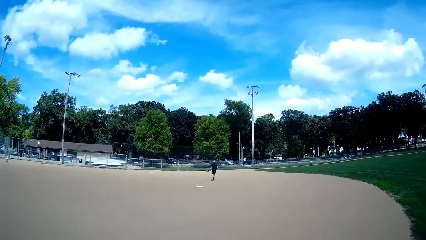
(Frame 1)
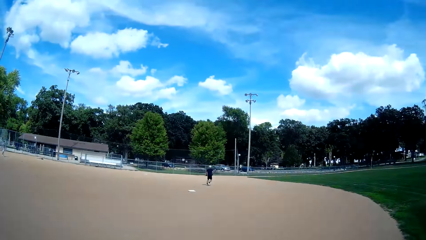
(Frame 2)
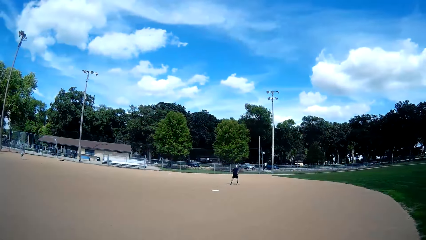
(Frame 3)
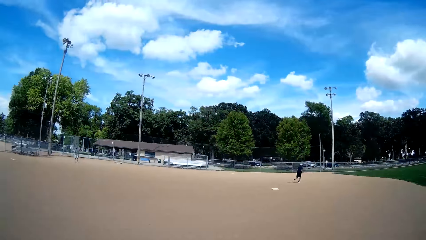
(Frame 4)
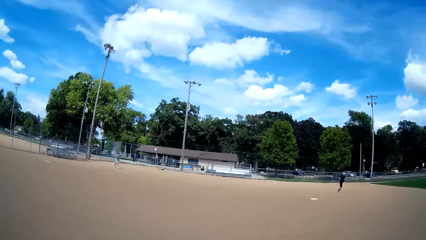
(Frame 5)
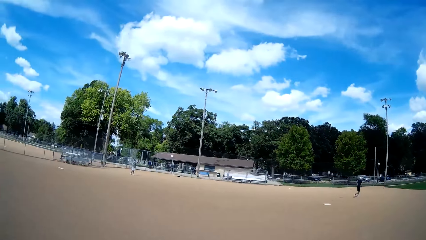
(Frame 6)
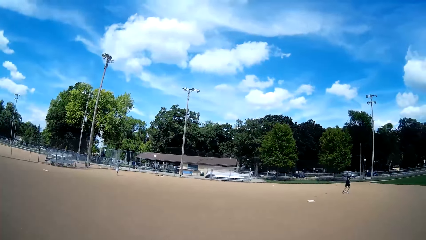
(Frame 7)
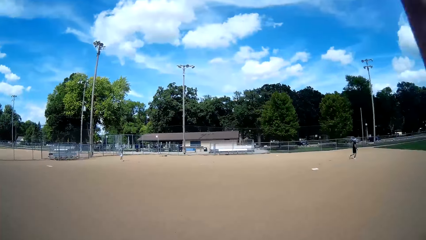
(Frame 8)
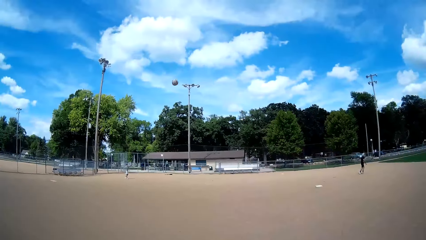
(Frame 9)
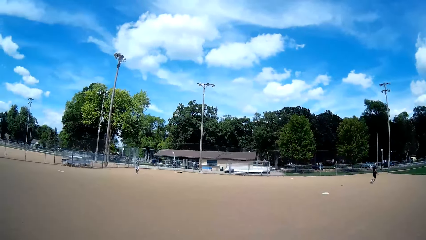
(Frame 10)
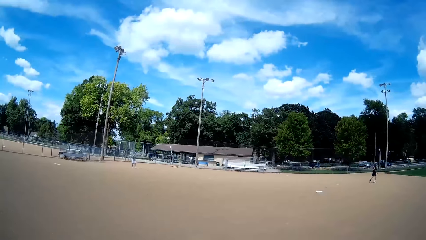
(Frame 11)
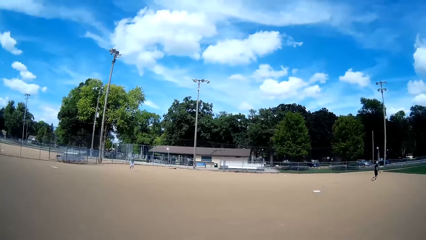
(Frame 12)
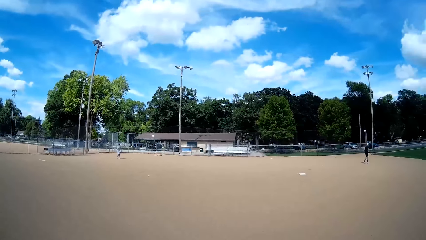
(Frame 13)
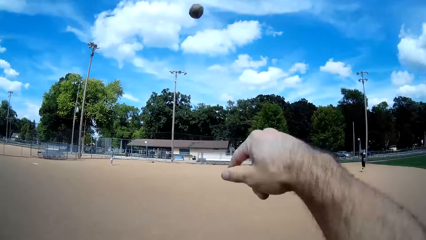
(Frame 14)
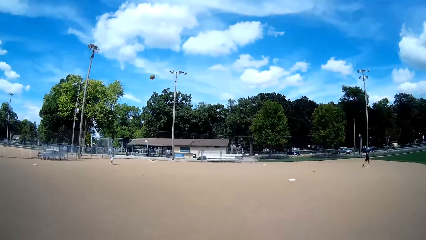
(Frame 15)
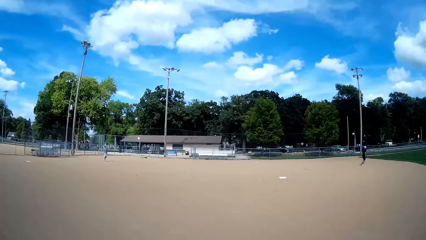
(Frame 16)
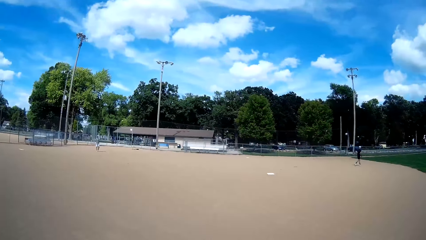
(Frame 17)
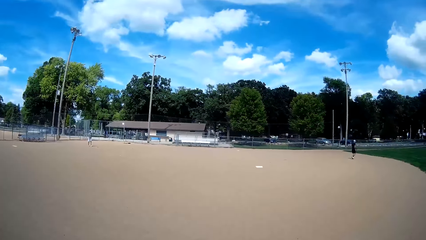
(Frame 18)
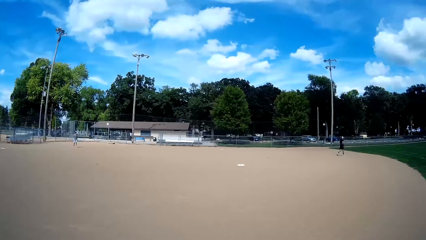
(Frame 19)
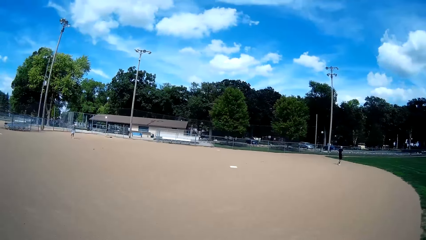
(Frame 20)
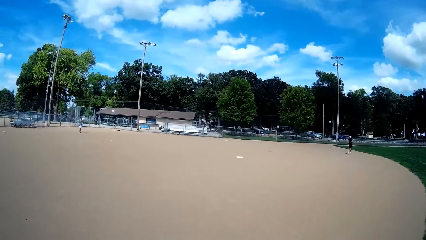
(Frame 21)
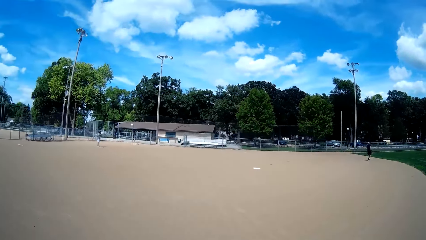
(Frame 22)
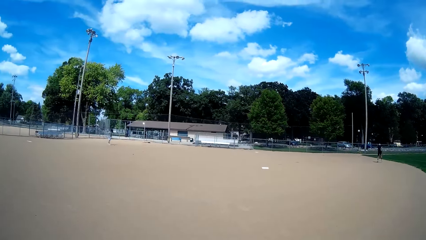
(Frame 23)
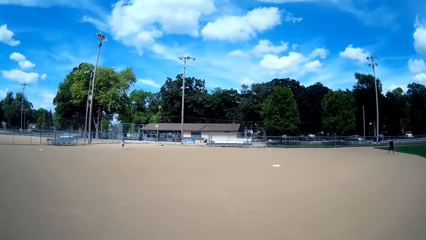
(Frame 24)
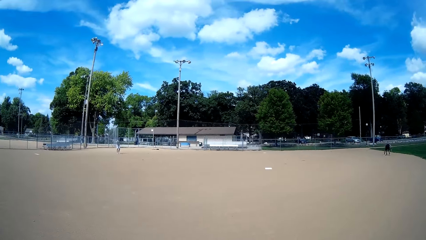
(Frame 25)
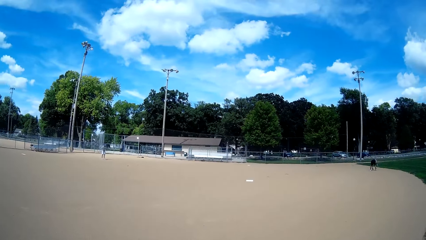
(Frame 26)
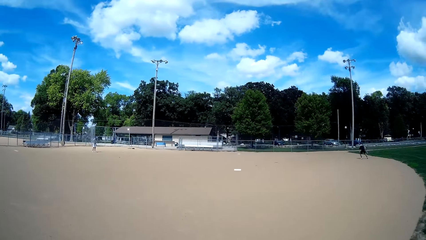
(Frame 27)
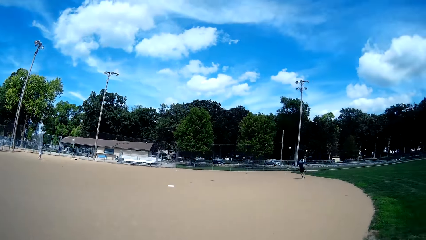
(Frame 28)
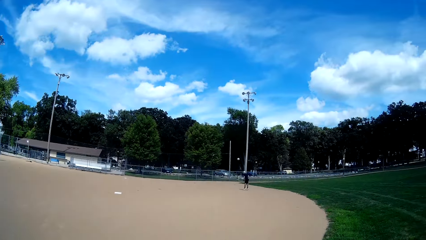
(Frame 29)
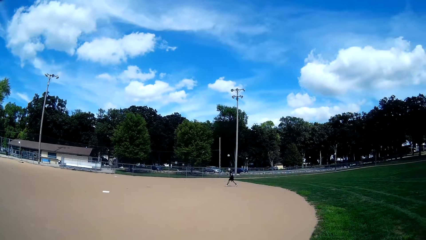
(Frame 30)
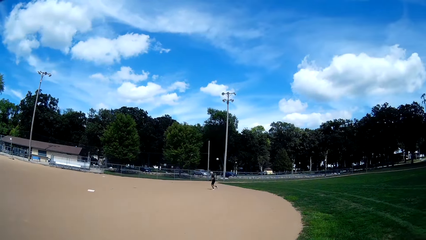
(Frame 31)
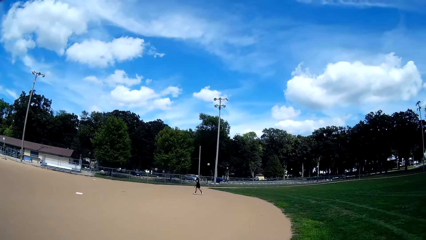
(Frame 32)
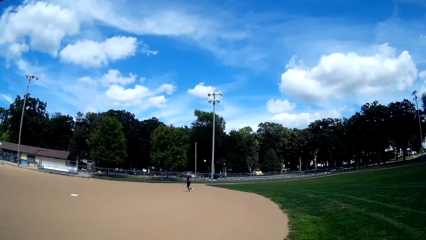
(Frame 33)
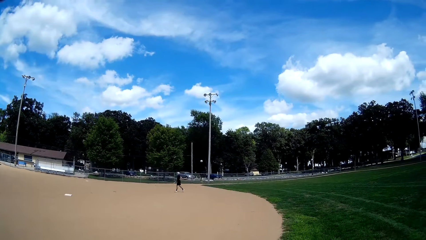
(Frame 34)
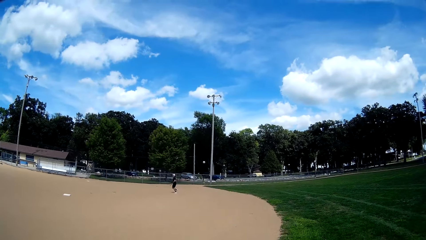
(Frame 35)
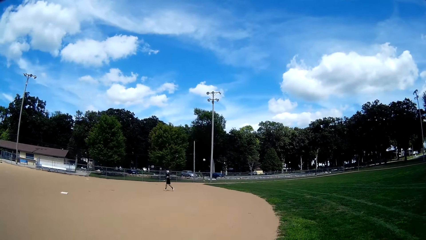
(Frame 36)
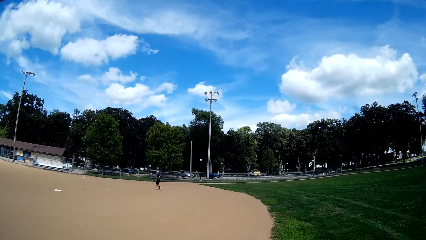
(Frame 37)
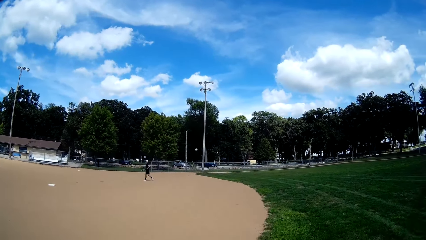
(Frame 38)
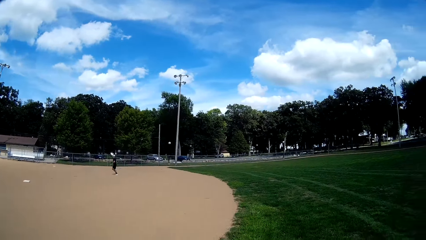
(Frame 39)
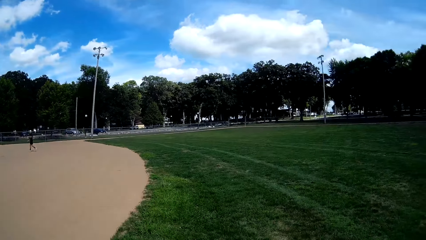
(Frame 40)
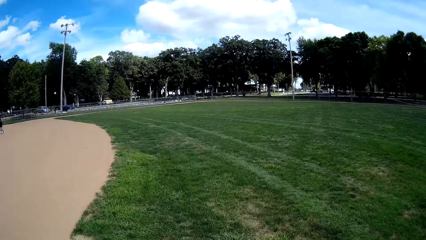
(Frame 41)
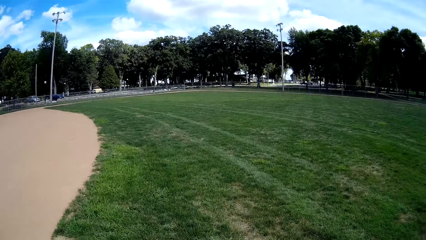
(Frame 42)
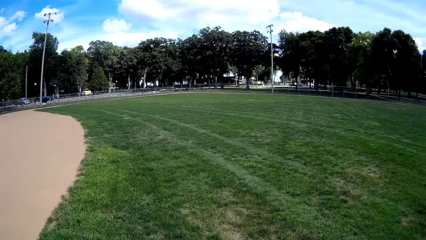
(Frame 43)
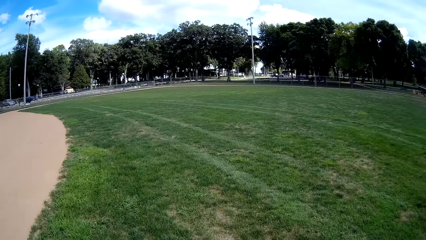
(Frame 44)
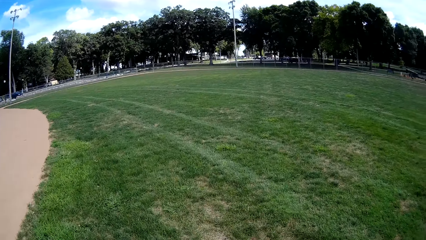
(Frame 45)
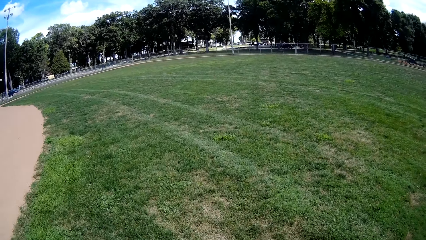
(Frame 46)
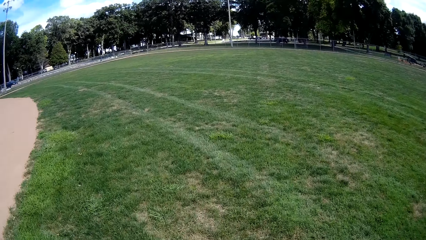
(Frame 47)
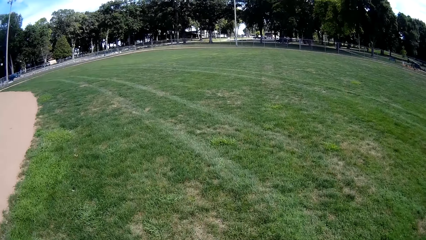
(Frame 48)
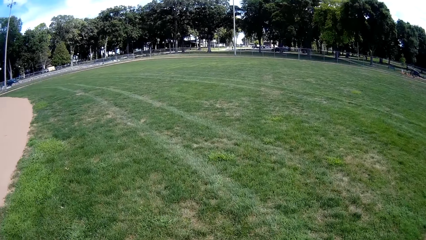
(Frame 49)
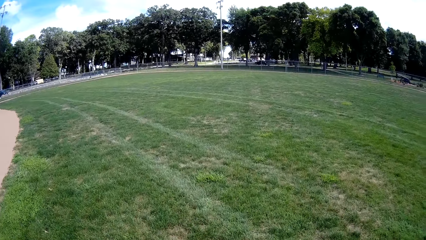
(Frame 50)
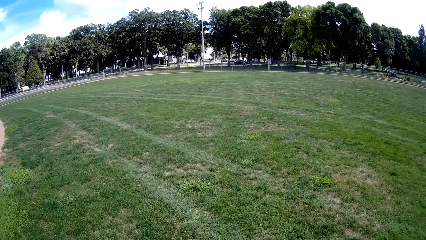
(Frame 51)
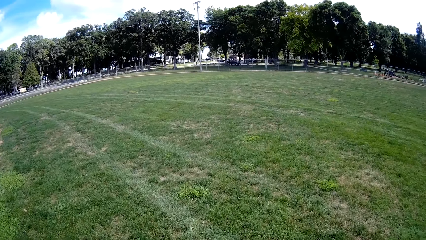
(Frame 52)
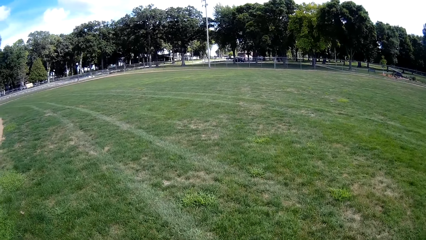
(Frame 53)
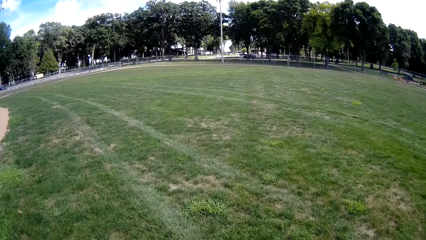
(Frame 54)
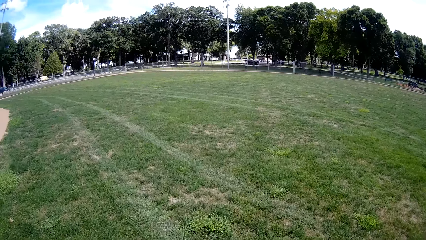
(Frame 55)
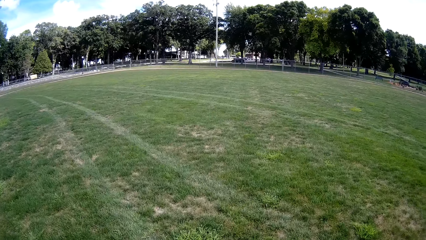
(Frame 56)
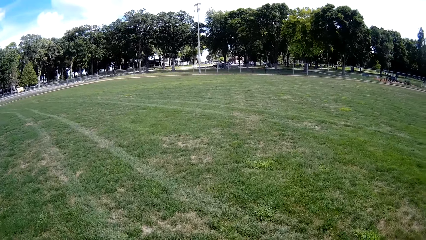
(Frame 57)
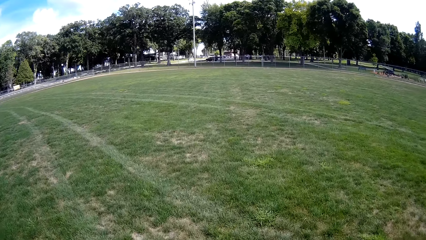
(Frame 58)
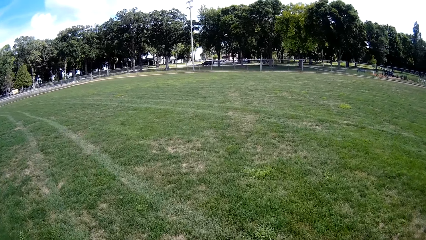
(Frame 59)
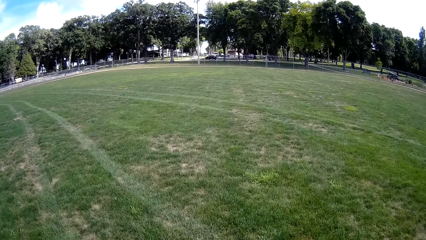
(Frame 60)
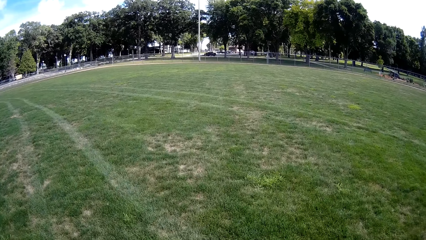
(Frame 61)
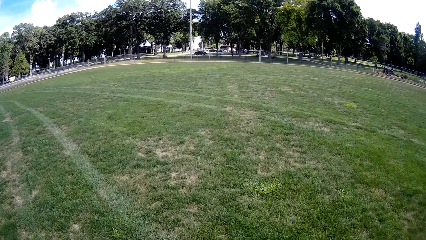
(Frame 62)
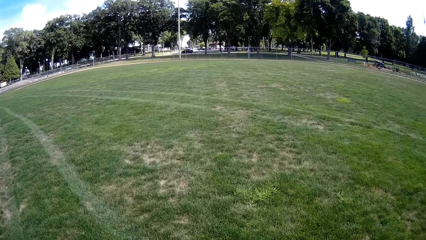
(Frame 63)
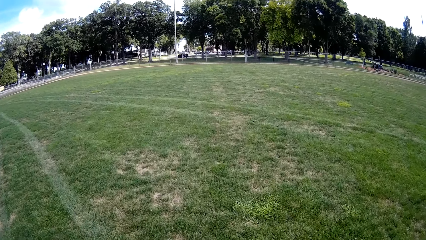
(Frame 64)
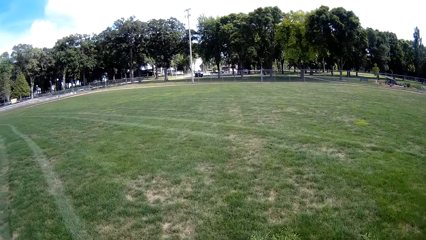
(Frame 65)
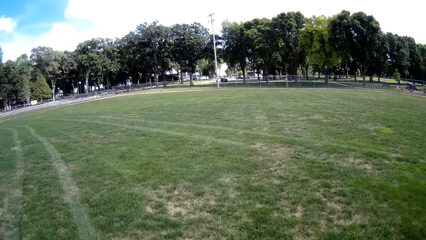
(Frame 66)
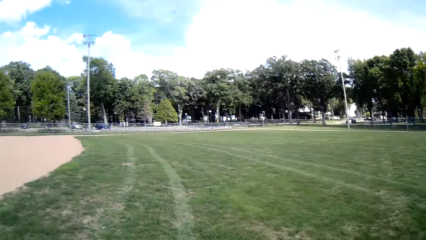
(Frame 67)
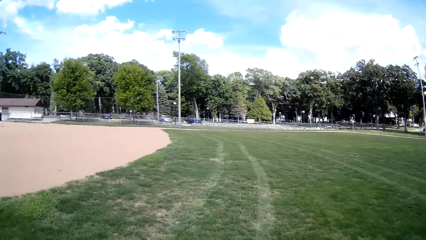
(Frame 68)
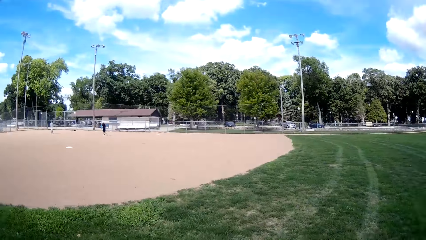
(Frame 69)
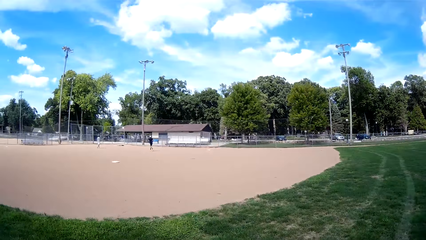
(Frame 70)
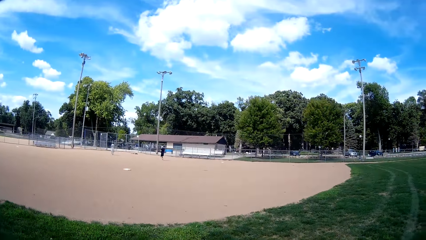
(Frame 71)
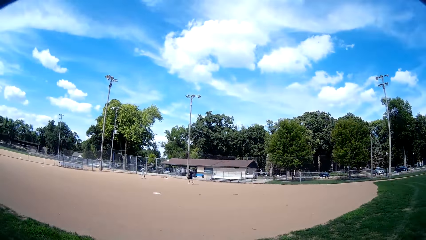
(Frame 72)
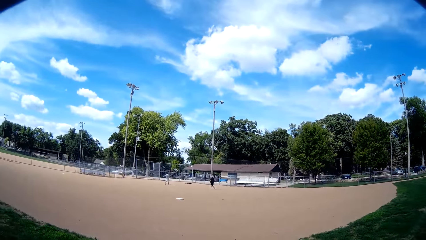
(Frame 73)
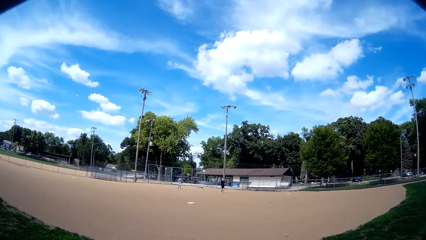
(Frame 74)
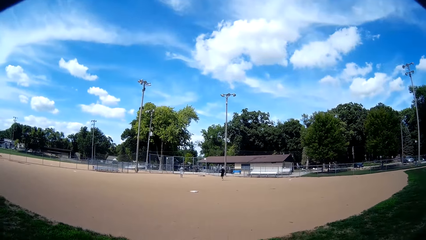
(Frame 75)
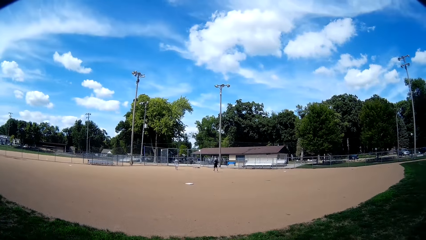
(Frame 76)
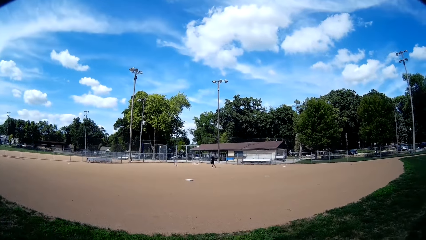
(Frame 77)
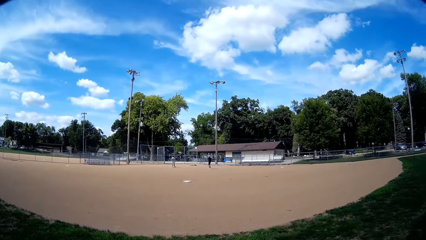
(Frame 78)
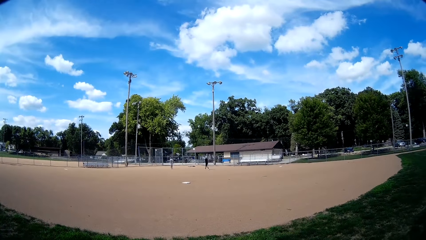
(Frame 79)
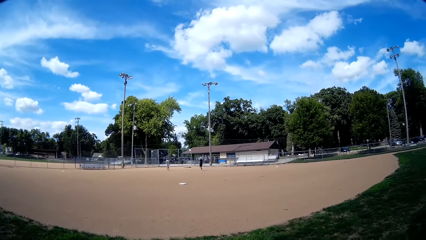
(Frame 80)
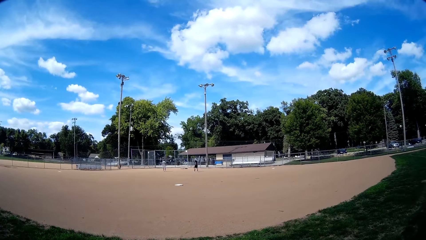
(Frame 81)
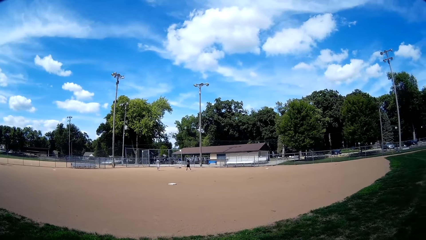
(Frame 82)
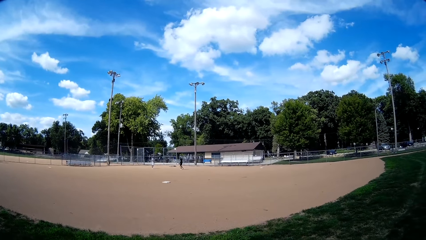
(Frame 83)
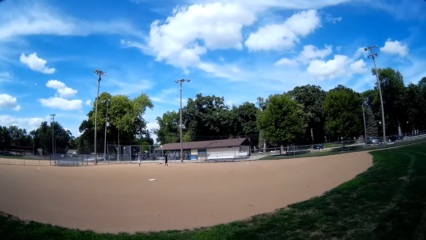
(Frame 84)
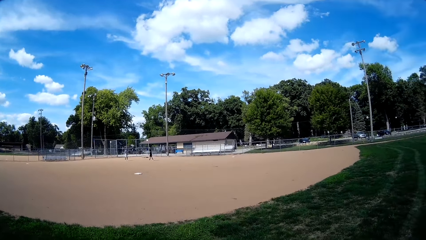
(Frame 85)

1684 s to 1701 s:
A man walks on the playing field. Another man runs on the playing field. The camera wearer throws the balls towards the other man. They throw another baseball. They look around the field. They walk back towards the fence. They turn around. They talk to the men behind them. They look around the field.
